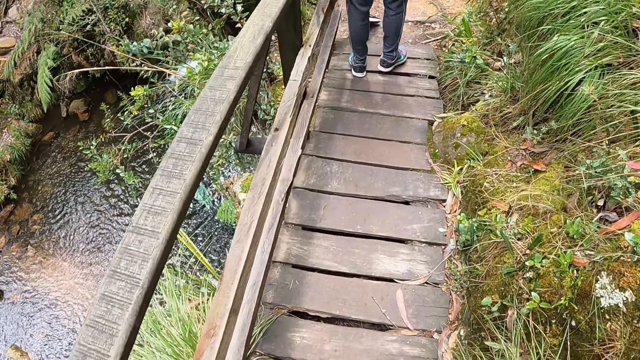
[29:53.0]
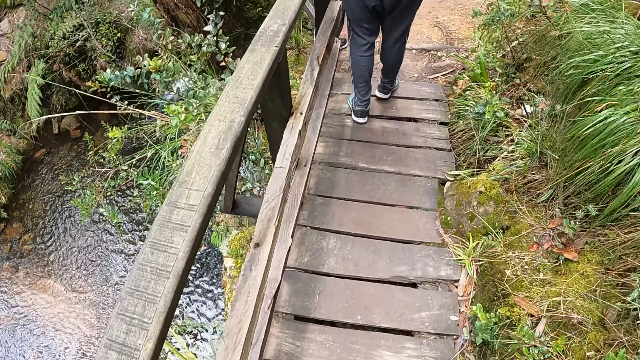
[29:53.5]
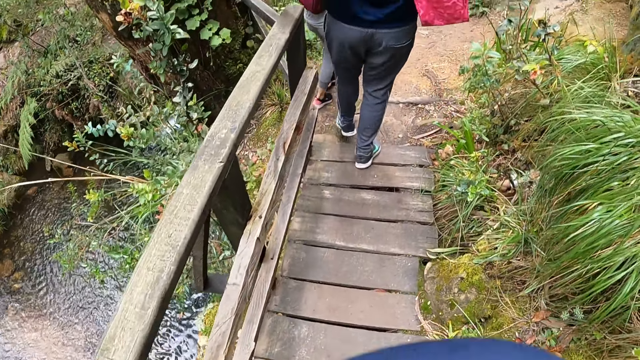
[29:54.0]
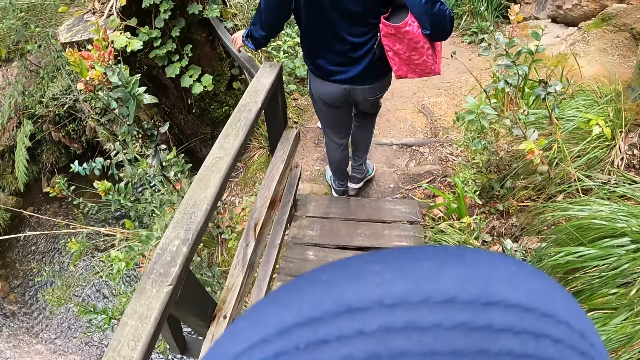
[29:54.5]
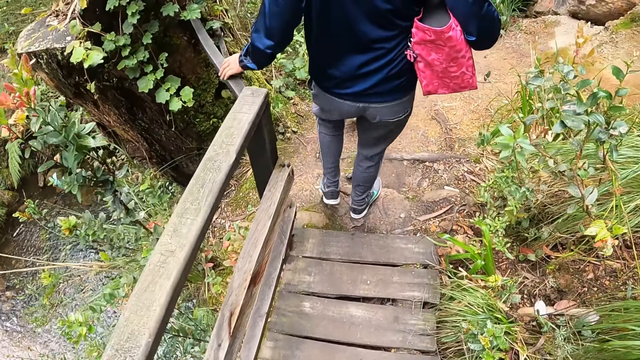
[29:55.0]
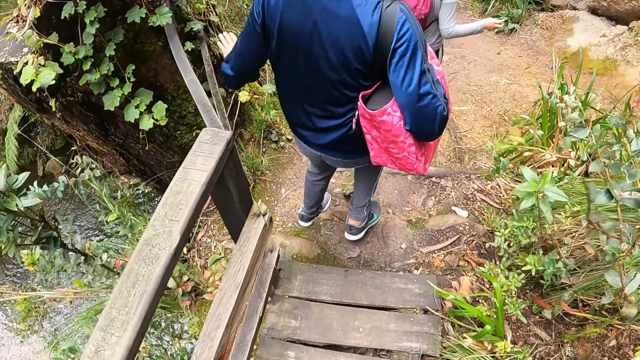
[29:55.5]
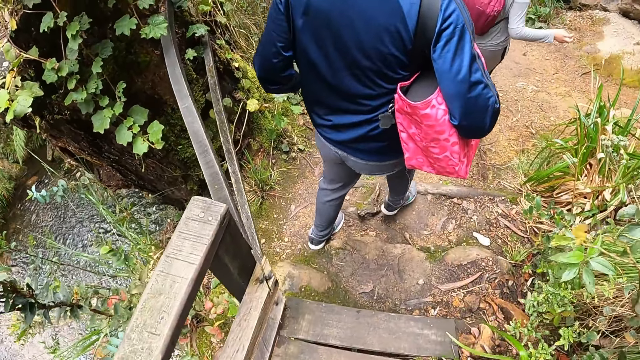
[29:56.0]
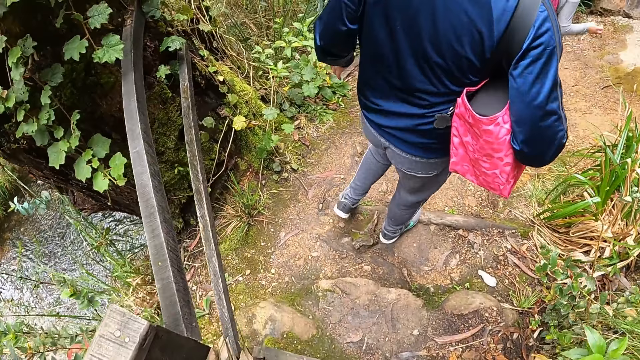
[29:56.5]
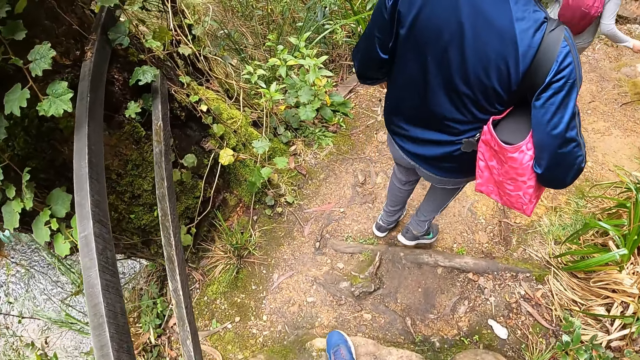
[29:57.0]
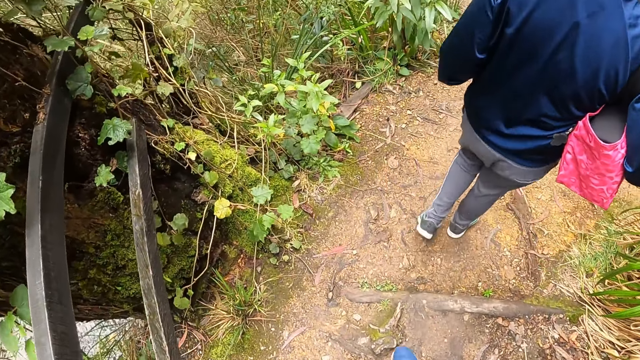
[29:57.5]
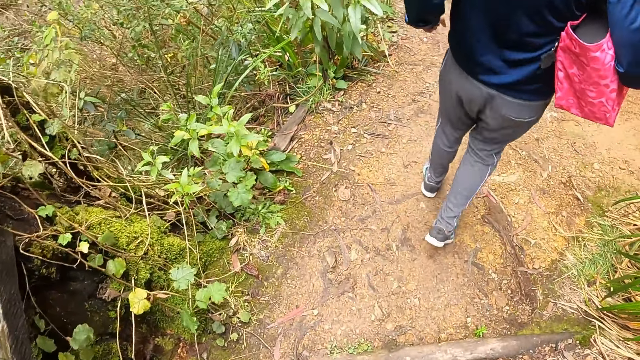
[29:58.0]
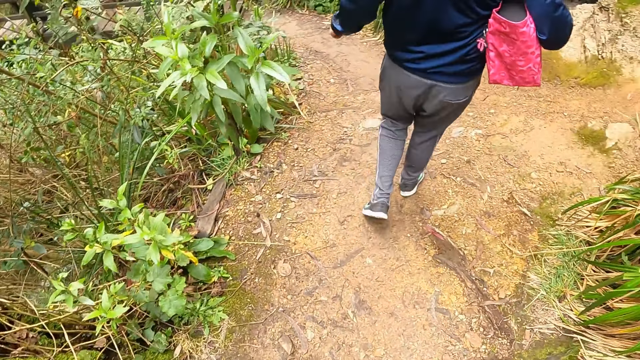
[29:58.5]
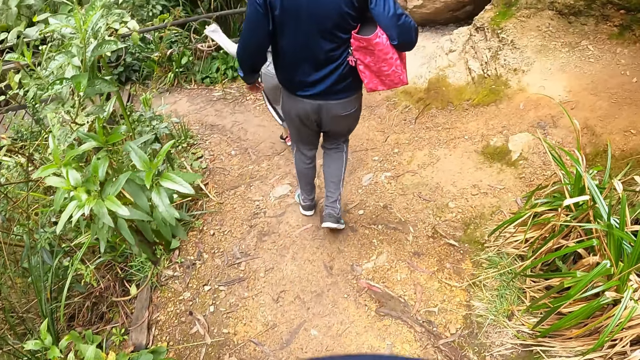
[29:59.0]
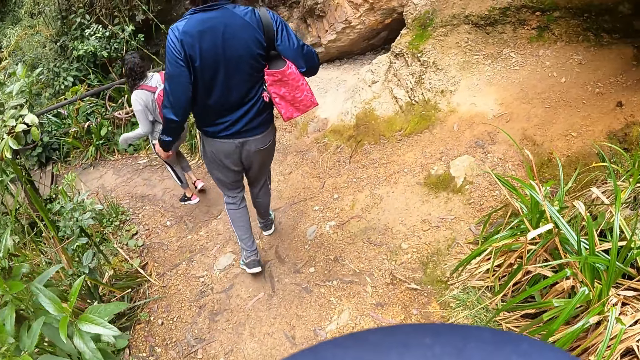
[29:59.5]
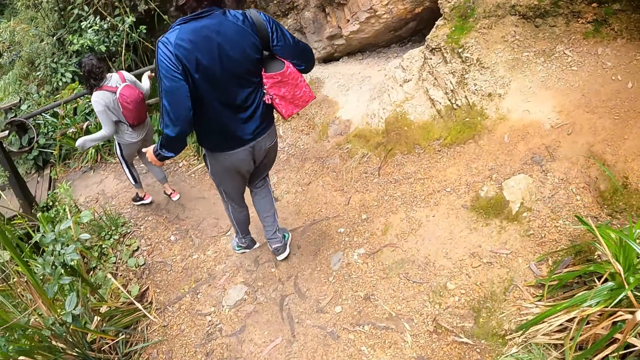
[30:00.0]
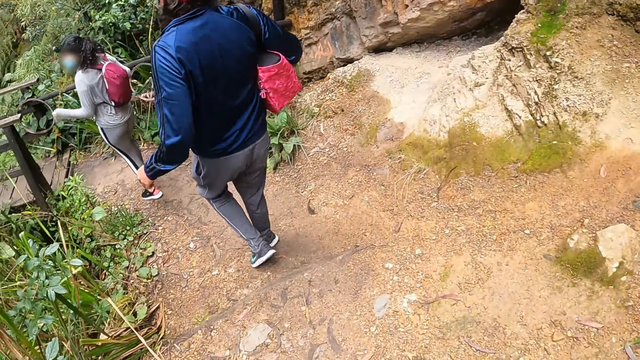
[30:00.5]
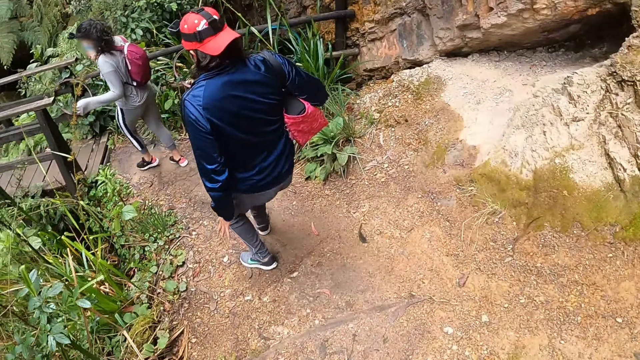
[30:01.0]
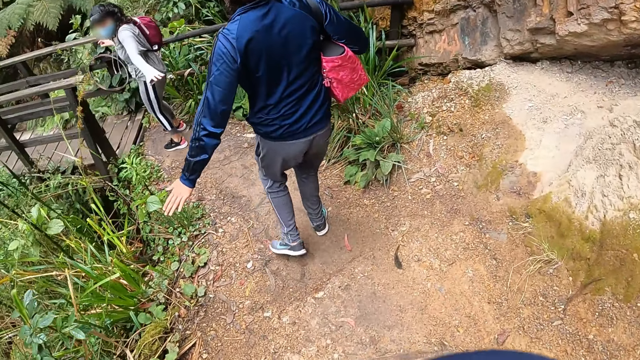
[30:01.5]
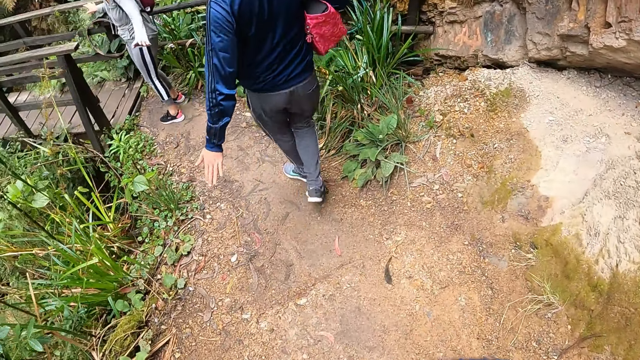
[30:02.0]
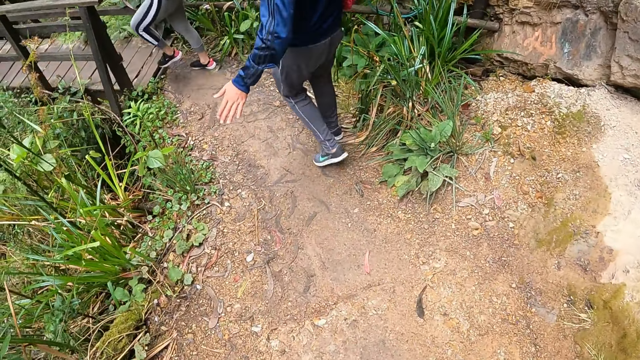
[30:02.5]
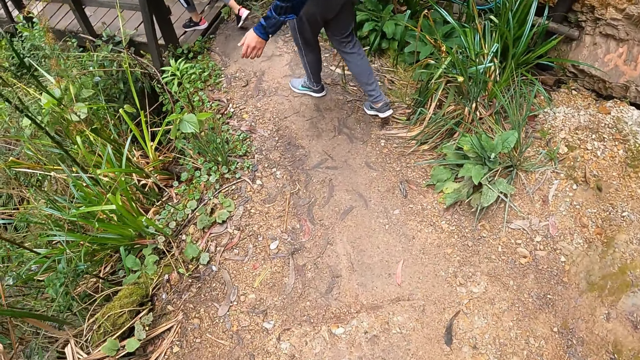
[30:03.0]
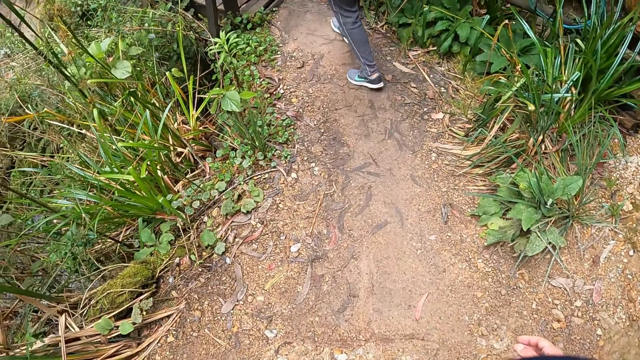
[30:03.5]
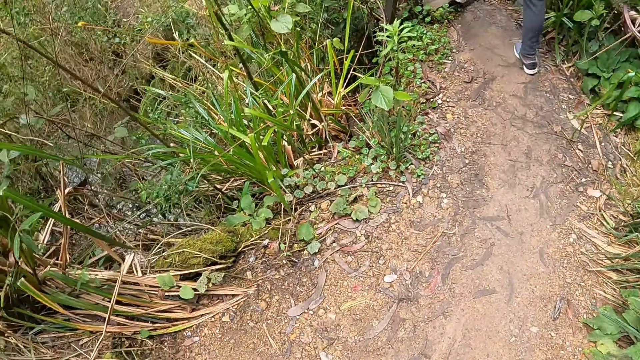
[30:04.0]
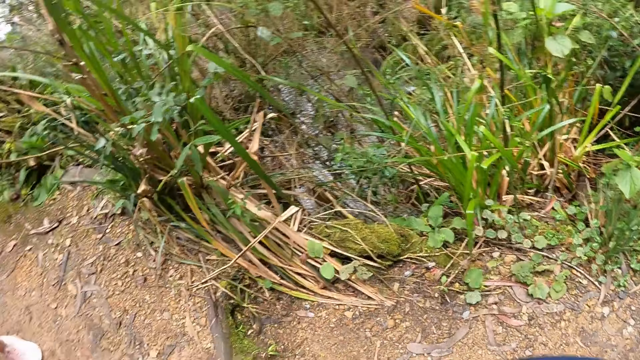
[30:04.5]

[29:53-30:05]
The camera wearer walks in the woods with the group of people.

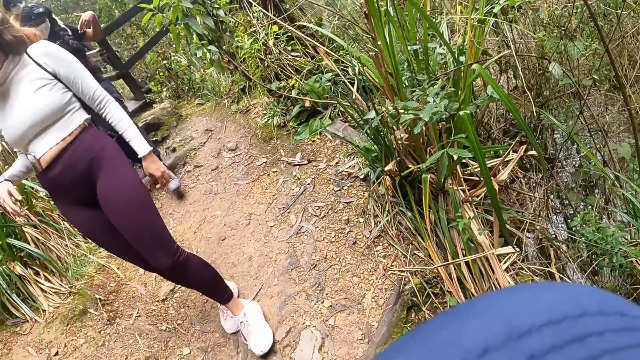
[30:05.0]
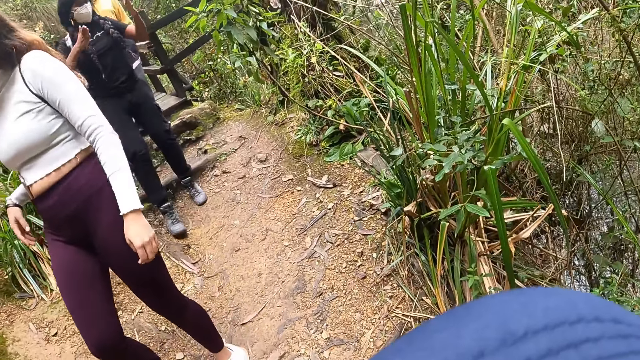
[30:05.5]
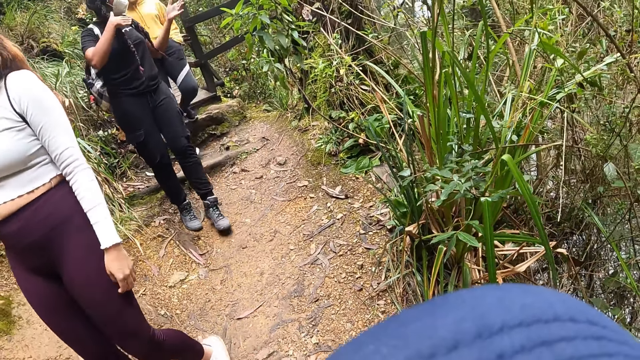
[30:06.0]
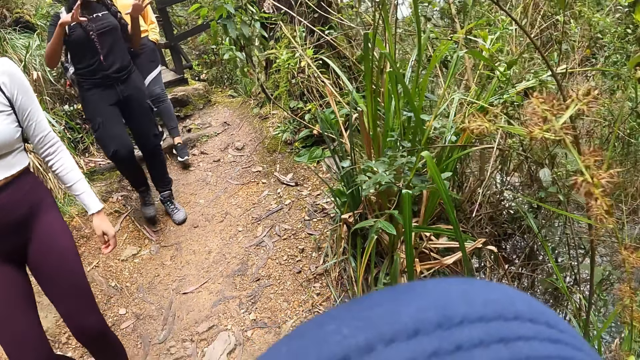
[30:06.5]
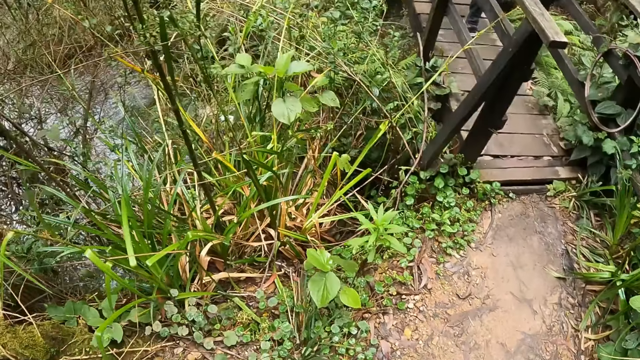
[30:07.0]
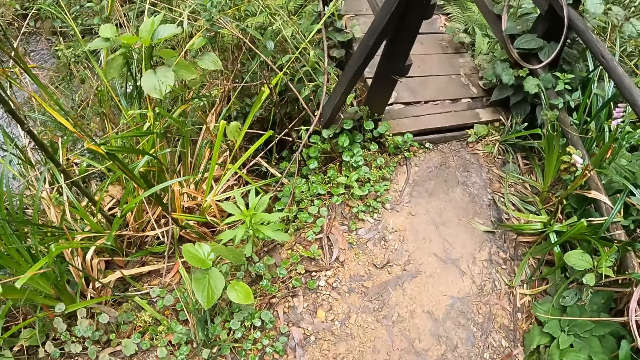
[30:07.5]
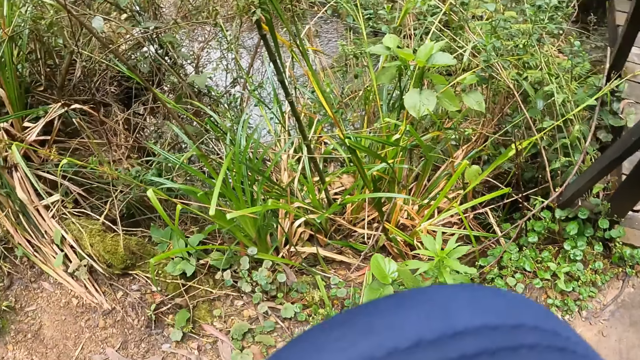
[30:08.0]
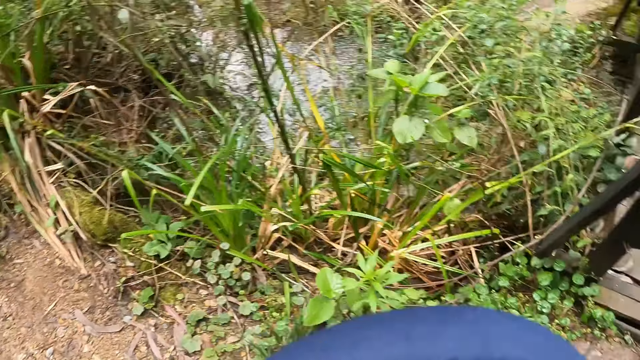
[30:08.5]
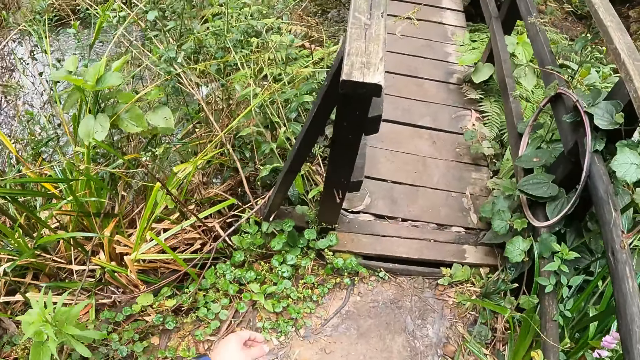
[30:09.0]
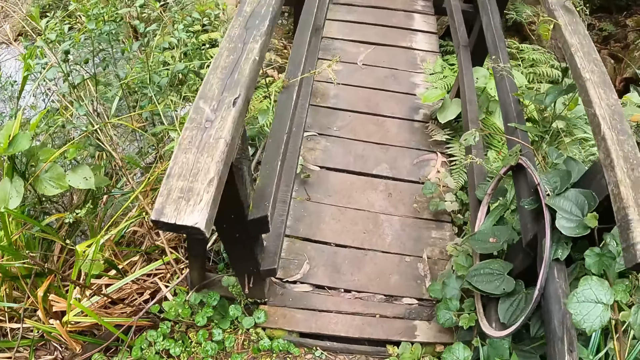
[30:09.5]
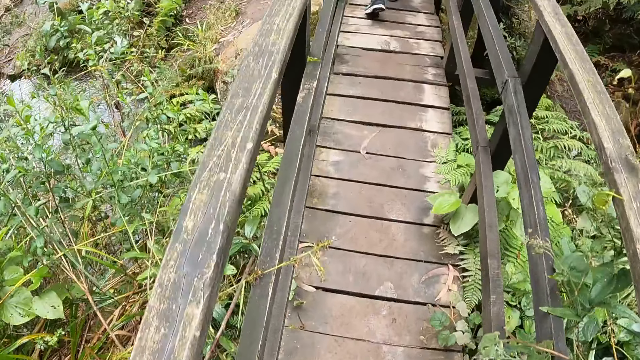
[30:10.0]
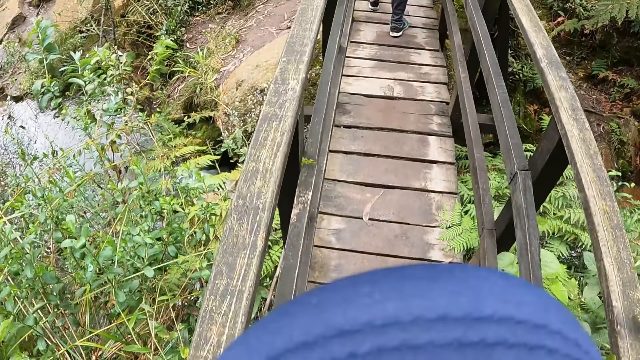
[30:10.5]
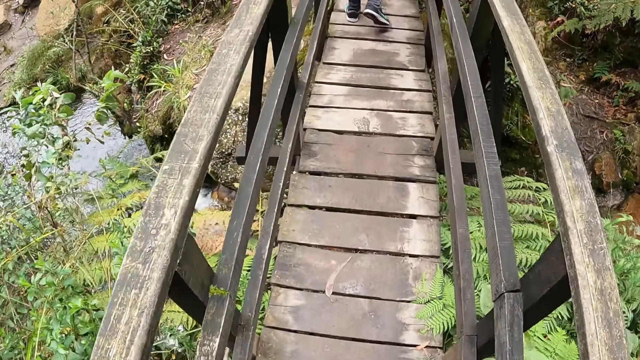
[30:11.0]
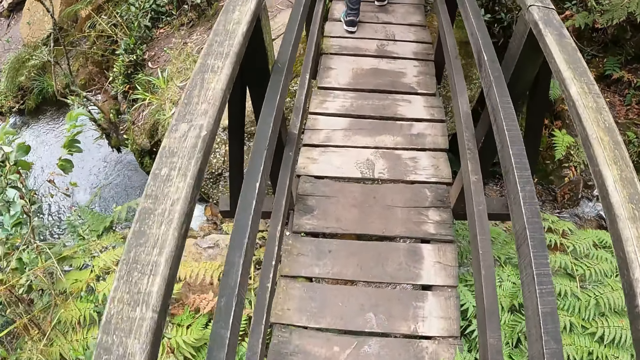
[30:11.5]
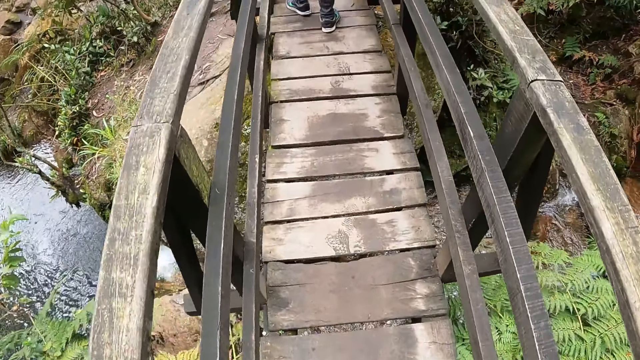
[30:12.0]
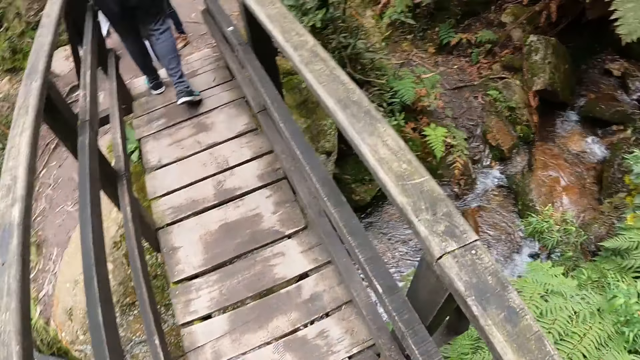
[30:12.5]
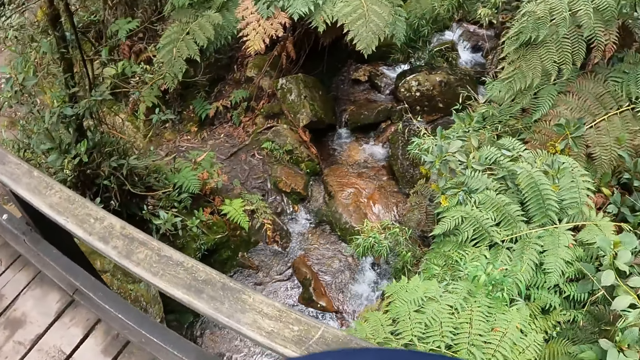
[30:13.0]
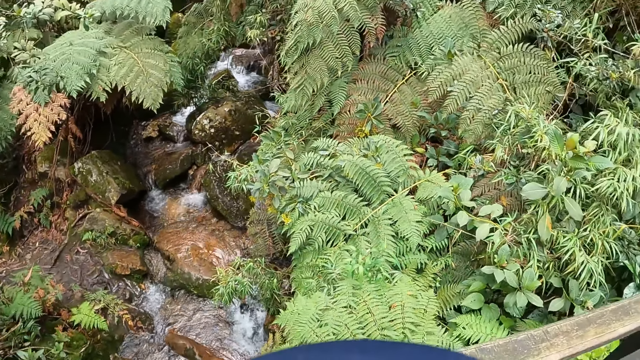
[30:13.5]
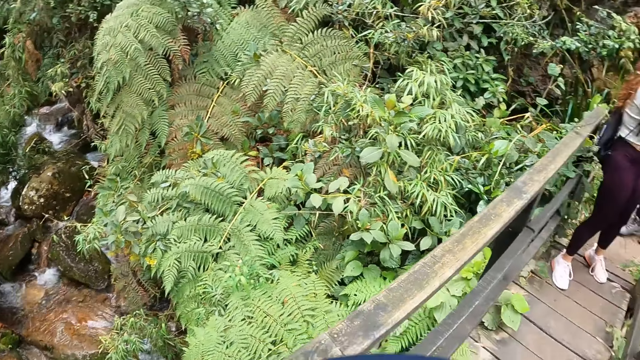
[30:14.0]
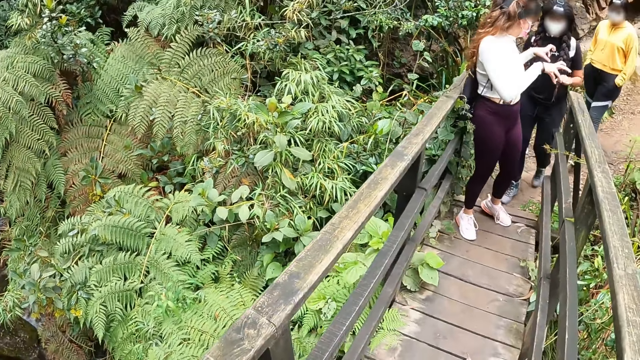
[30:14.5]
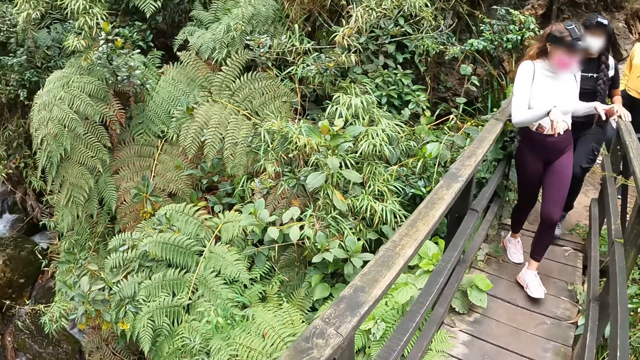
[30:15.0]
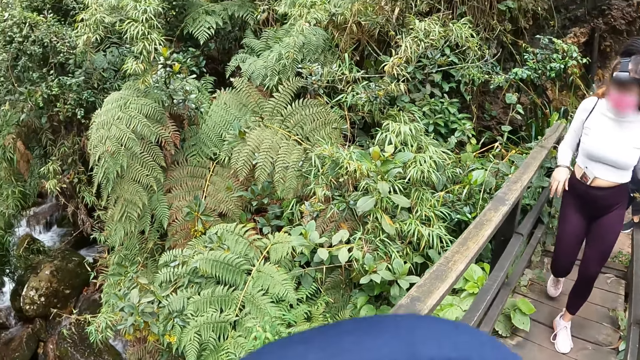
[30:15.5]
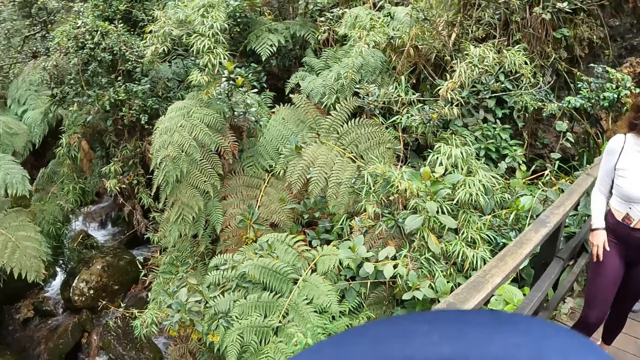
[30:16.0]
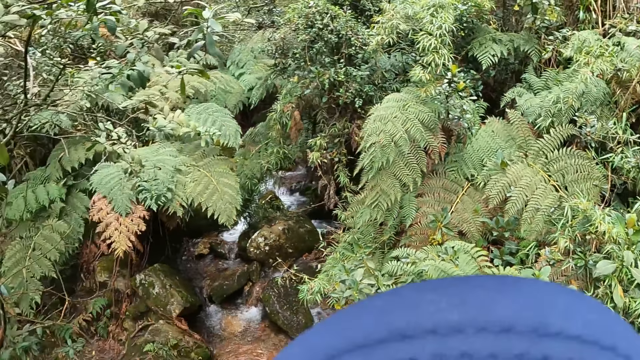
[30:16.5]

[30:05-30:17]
The camera wearer walks on the bridge with the group of people. The woman interacts with another woman and a third woman.
